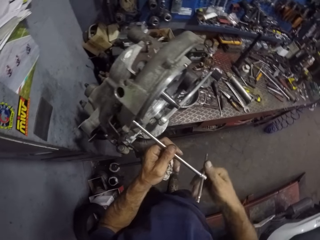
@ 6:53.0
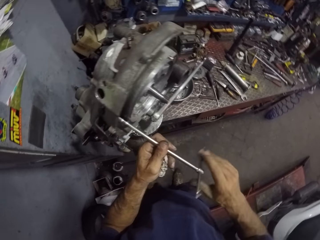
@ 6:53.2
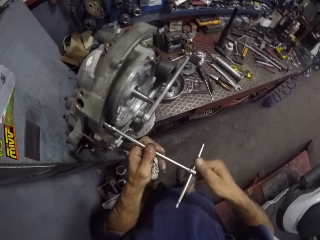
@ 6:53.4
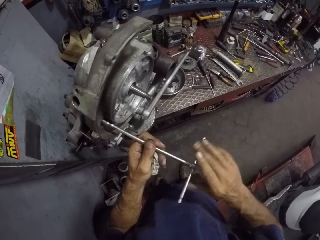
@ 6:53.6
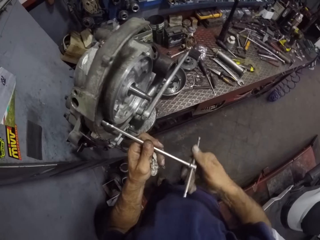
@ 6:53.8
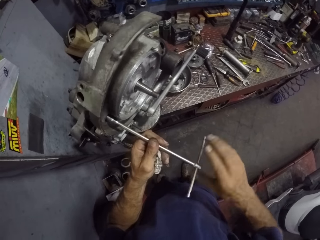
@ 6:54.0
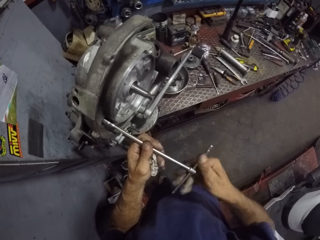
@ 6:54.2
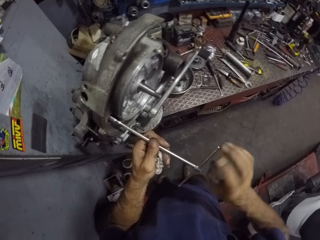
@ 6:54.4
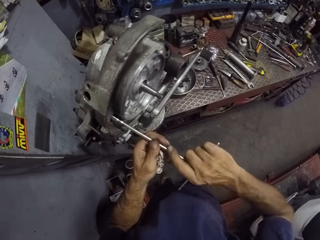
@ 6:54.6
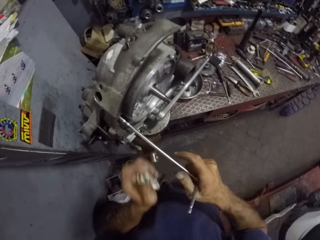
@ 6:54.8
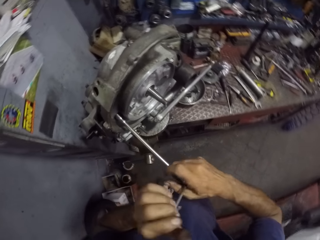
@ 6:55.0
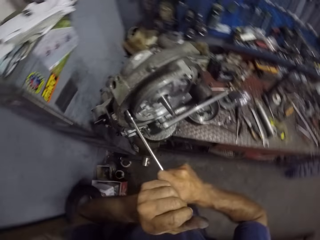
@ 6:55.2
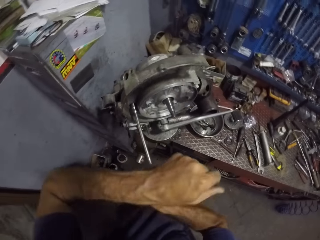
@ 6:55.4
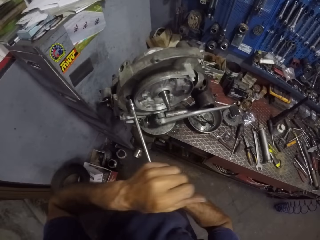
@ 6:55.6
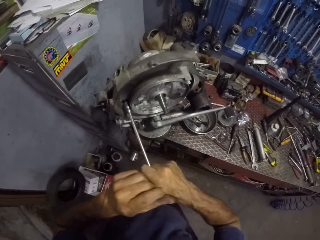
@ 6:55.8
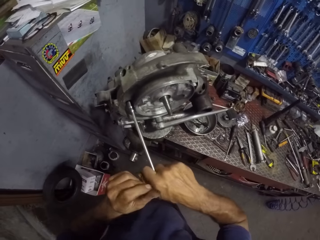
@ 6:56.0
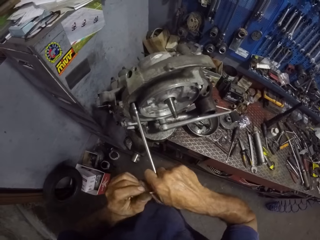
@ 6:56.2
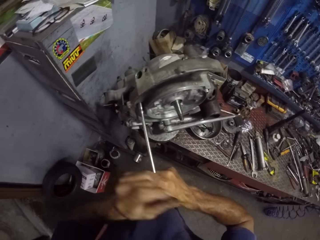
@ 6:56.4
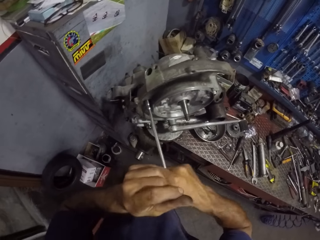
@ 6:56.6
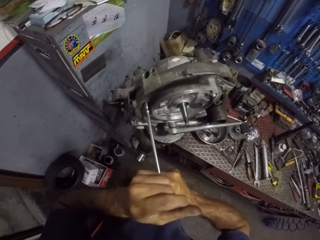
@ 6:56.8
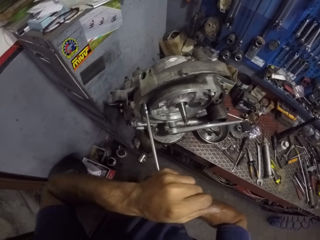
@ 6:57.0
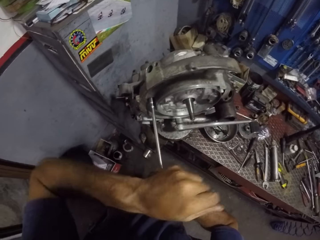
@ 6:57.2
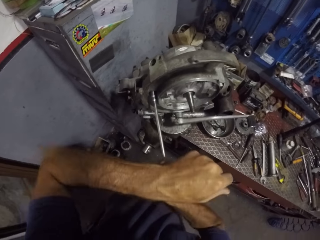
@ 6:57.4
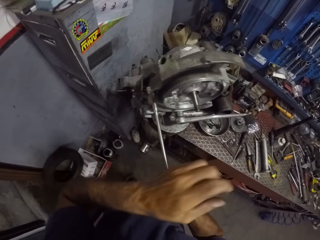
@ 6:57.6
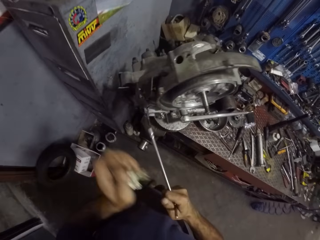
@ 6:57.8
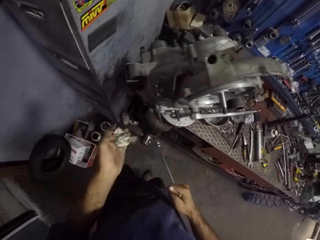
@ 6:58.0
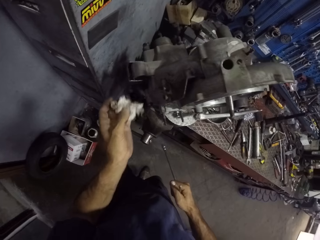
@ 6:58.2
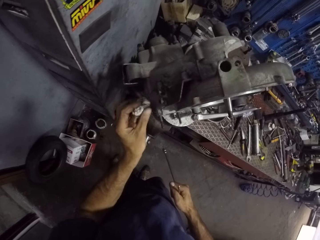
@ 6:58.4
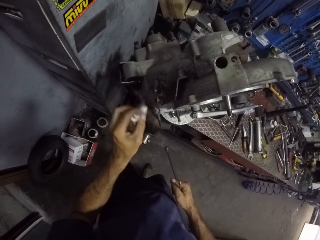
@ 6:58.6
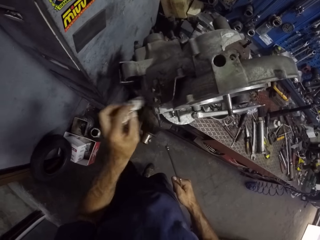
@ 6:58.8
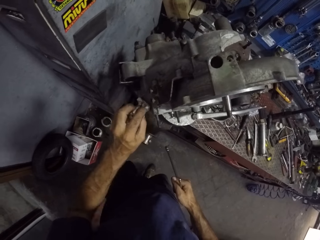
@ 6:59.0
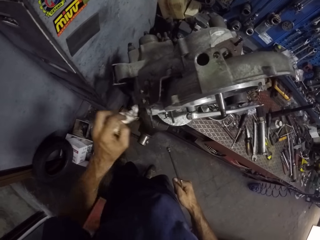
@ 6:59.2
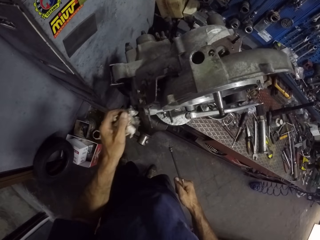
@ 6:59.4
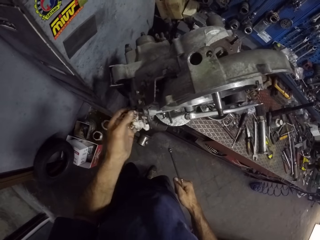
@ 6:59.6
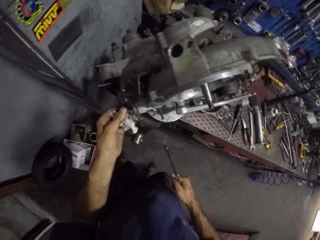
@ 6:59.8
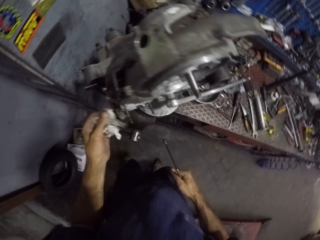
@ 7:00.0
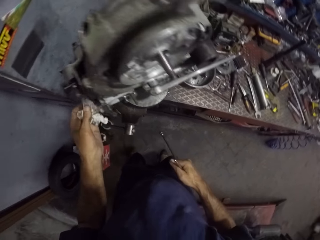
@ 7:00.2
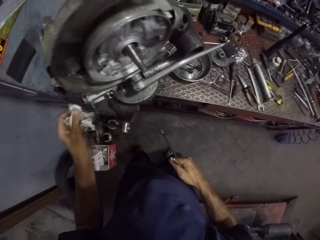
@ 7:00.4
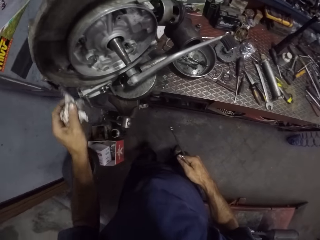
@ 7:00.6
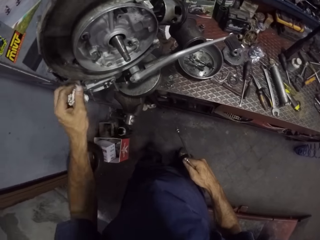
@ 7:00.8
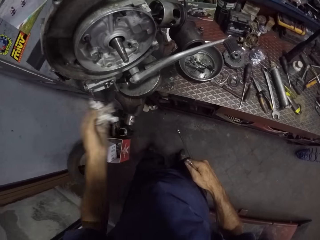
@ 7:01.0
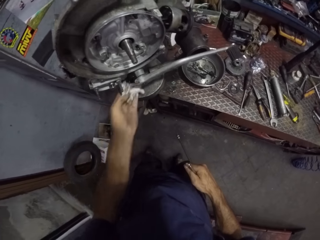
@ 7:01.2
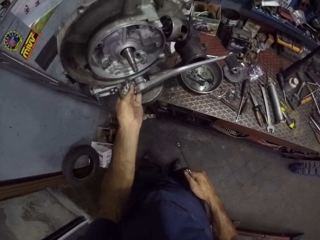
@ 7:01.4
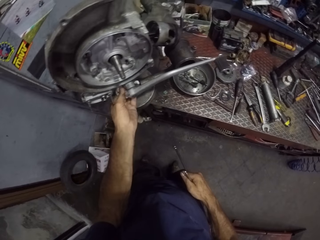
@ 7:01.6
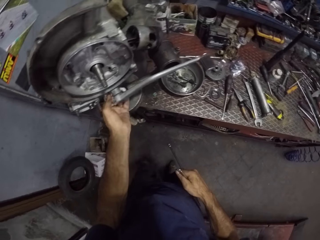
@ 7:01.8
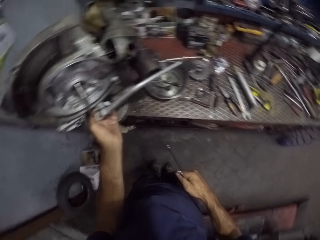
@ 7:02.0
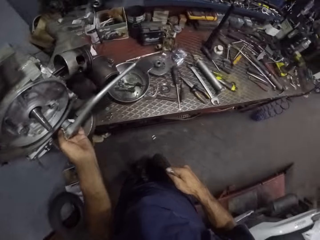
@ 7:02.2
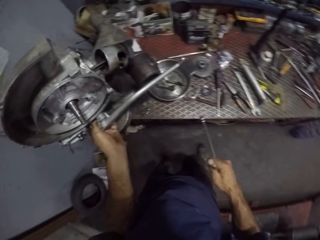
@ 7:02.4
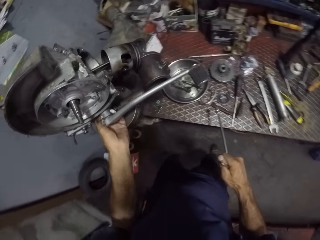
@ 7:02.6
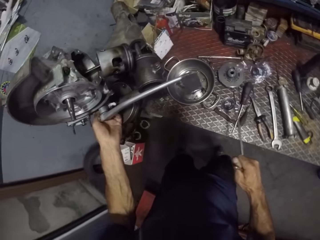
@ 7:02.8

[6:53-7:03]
The camera wearer tightens the nut with the T spanner using both hands. He cleans the bolt with the tissue in his left hand. He wipes the engine.

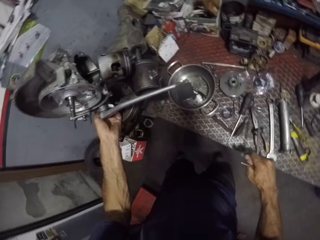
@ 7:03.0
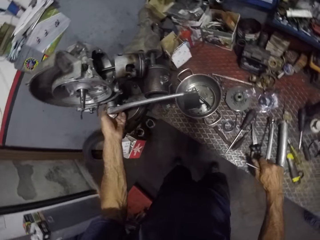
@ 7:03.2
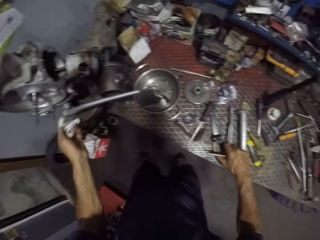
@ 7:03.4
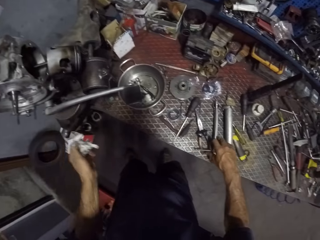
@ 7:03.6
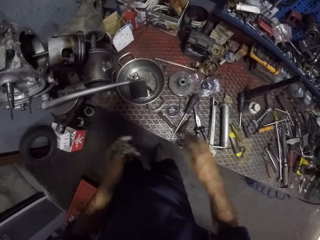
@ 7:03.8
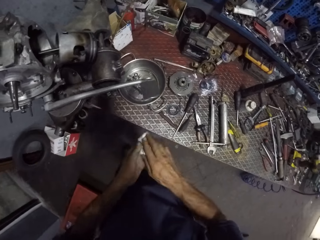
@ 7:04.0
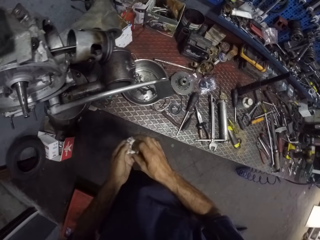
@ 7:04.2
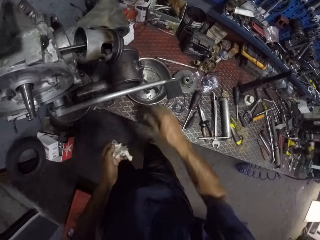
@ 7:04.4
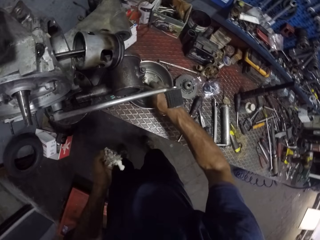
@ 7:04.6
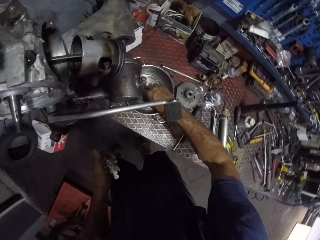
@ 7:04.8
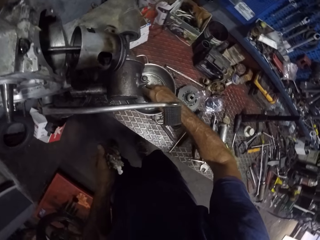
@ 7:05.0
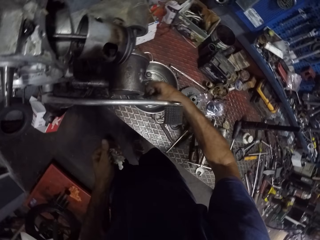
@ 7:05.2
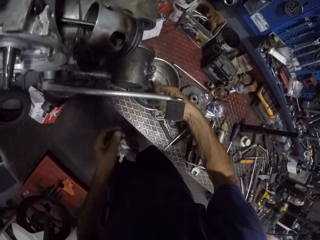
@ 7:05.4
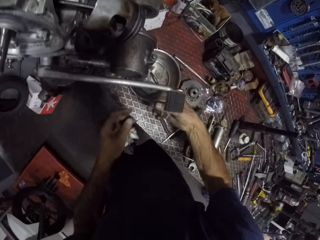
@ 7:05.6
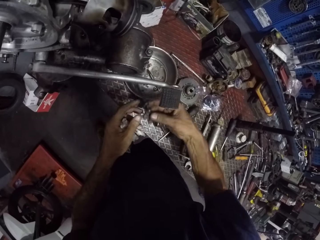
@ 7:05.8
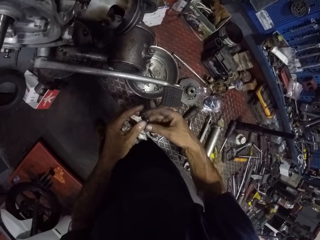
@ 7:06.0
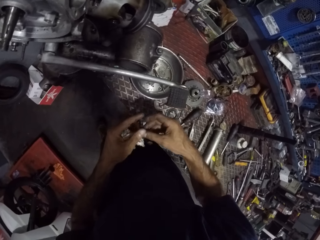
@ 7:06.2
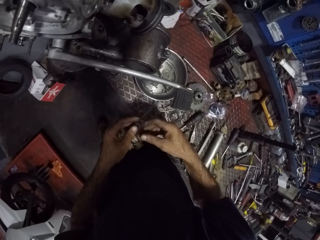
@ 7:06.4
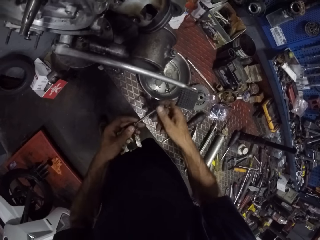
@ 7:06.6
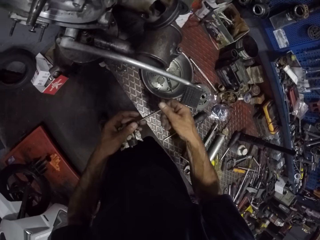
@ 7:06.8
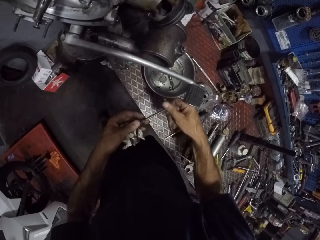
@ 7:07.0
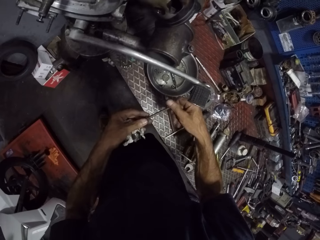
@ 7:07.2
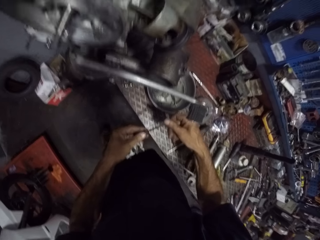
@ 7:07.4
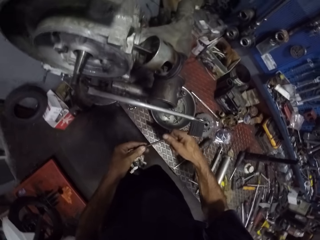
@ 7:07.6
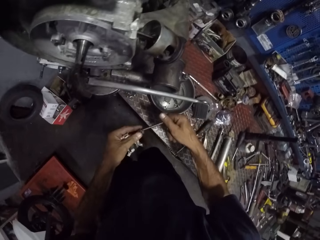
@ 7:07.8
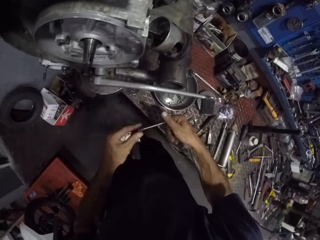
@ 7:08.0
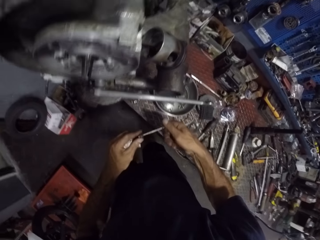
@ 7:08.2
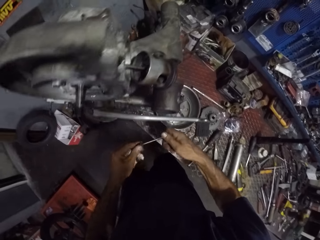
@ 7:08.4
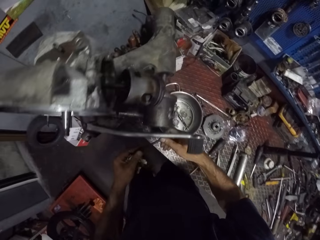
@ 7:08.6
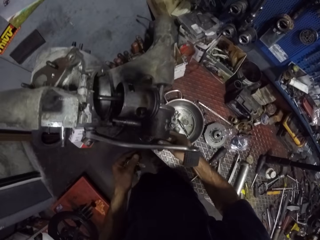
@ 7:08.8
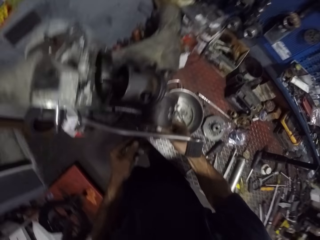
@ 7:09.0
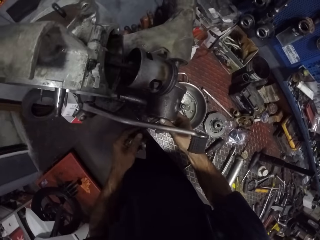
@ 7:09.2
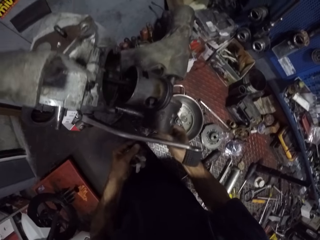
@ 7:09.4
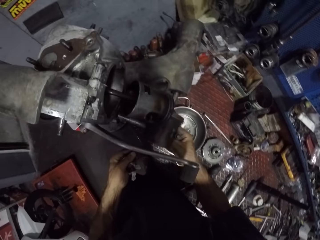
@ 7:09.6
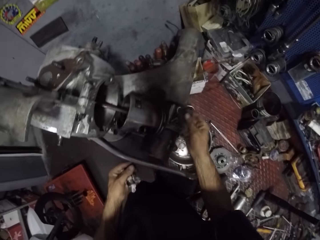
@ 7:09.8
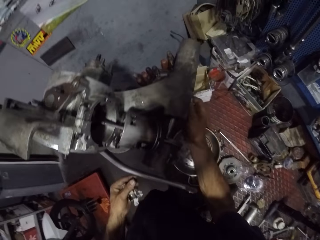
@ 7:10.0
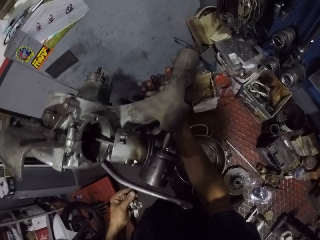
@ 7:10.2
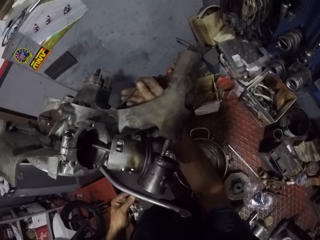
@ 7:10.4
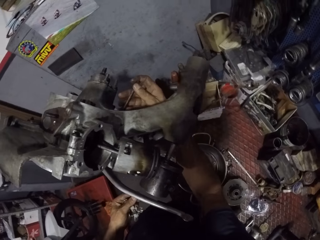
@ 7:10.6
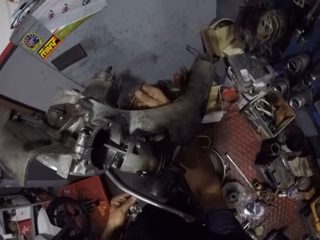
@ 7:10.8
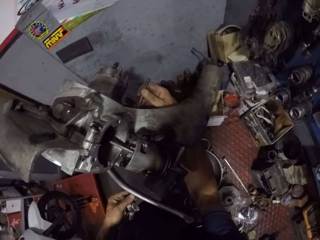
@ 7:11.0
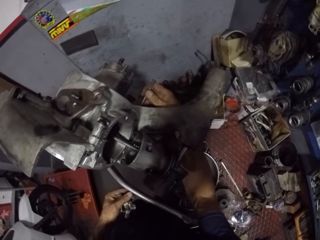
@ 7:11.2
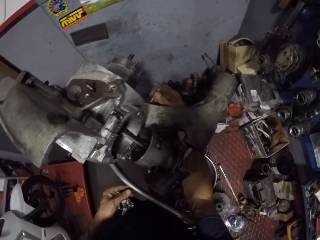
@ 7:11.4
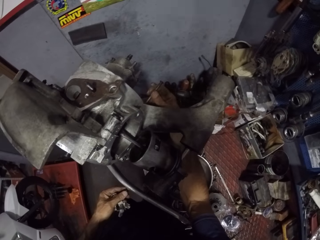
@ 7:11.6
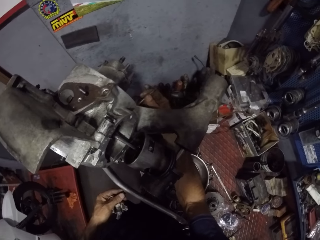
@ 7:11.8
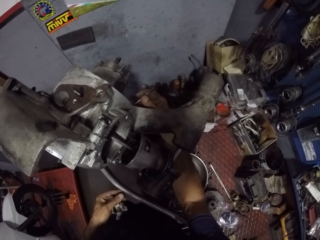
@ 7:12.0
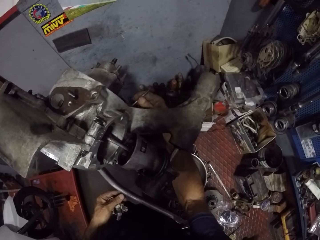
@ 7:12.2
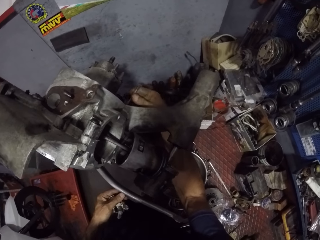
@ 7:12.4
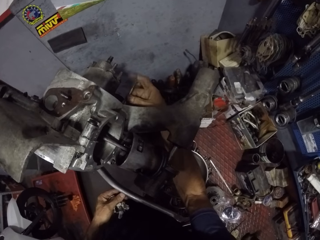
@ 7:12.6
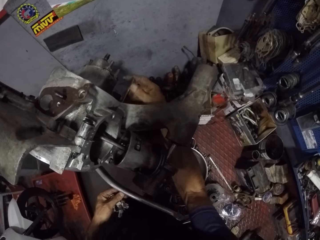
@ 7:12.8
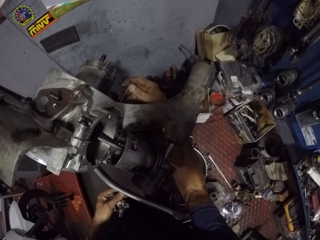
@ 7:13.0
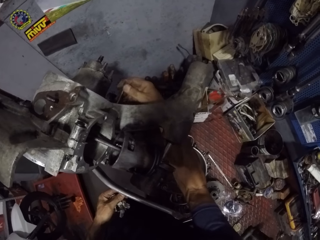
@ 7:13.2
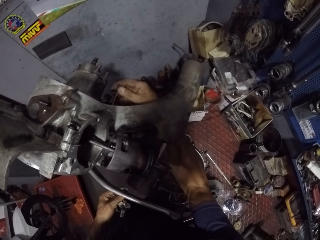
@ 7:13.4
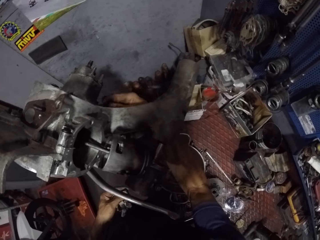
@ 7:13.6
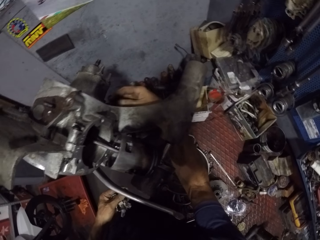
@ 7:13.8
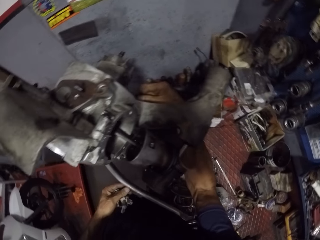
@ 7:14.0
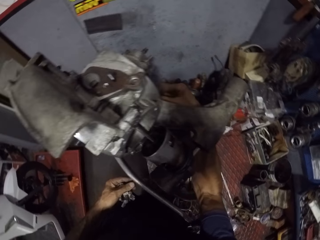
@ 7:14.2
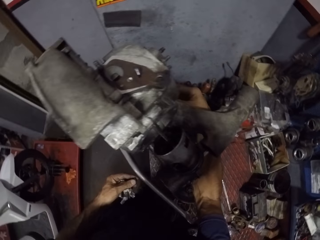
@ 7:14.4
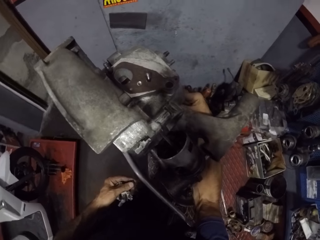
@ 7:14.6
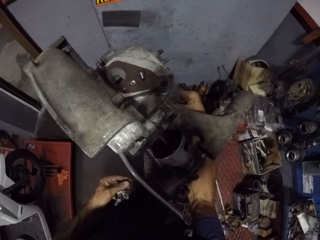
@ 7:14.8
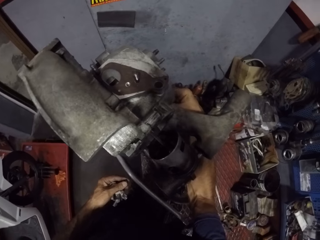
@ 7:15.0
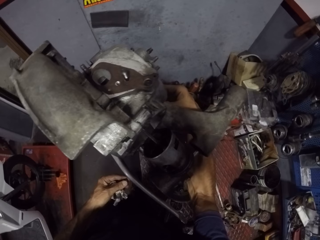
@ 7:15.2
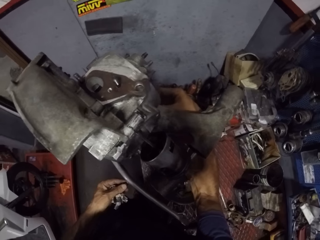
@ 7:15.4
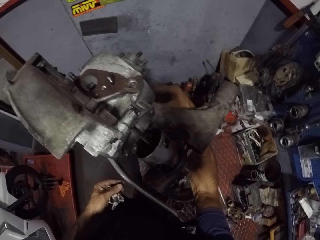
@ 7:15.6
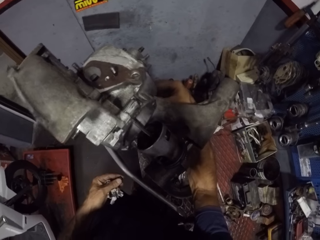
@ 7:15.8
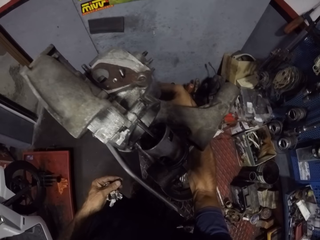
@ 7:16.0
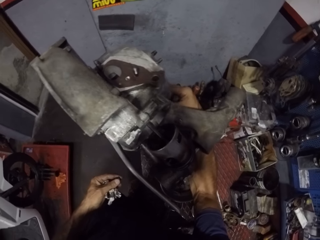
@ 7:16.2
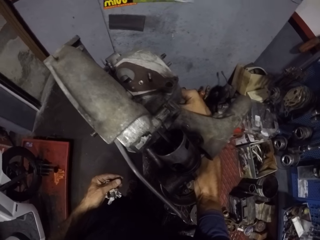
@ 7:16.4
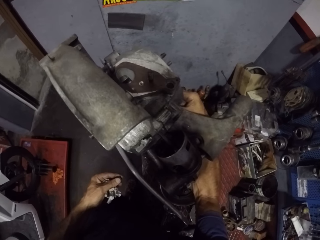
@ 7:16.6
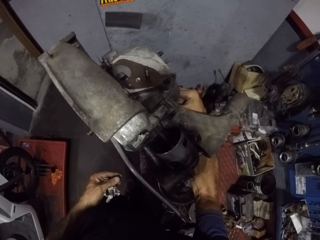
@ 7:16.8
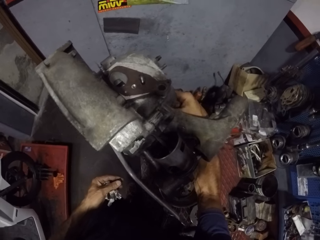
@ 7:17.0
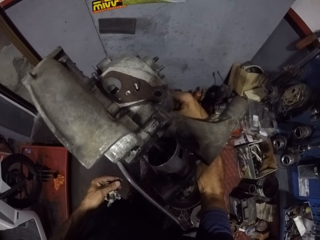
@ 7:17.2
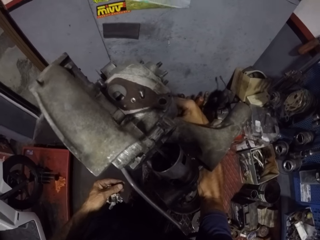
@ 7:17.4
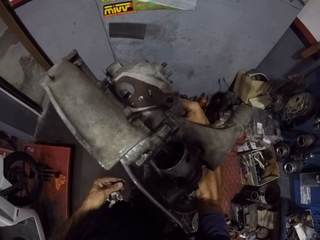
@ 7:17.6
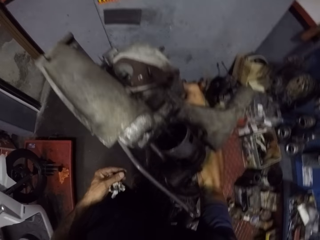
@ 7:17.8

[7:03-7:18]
The camera wearer drops the T spanner on the table with his right hand. He cleans his right hand with the tissue on his left hand. He picks a bolt from the pan with his right hand. He cleans the bolt with both hands. He screws the bolt into a part of the engine with his right hand. He fits the bolt on the engine.
